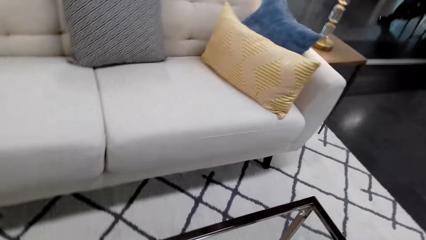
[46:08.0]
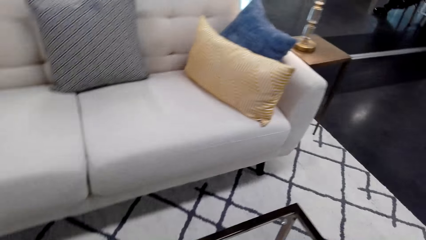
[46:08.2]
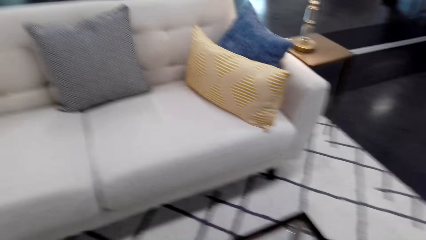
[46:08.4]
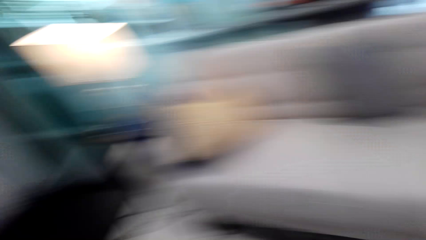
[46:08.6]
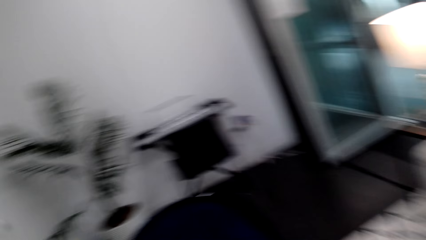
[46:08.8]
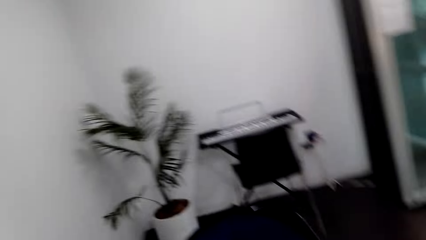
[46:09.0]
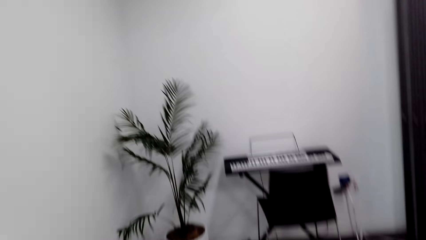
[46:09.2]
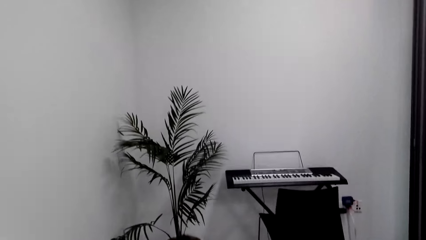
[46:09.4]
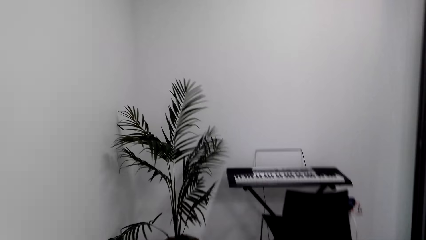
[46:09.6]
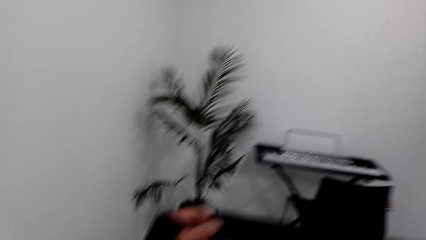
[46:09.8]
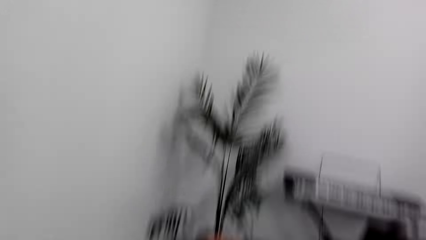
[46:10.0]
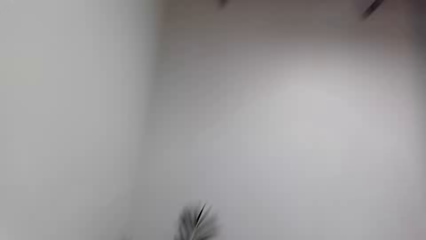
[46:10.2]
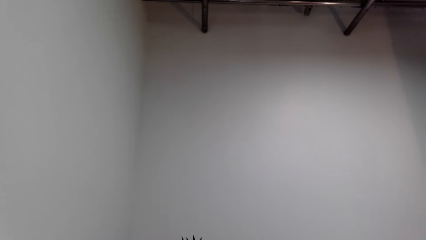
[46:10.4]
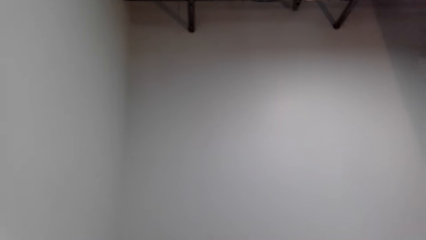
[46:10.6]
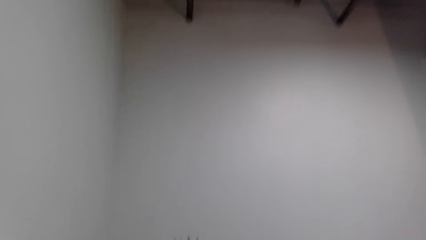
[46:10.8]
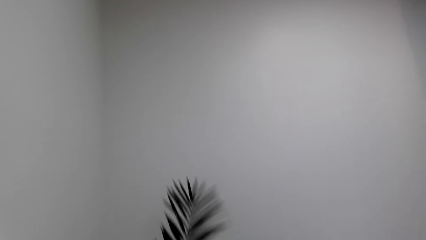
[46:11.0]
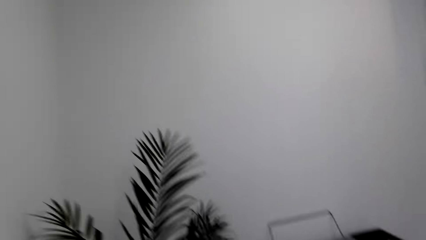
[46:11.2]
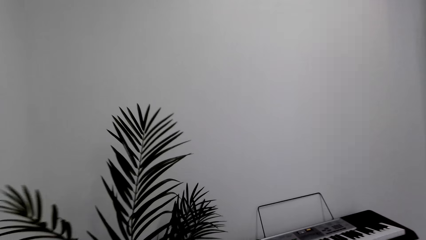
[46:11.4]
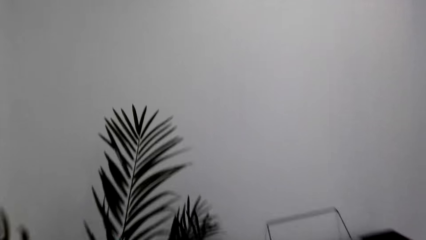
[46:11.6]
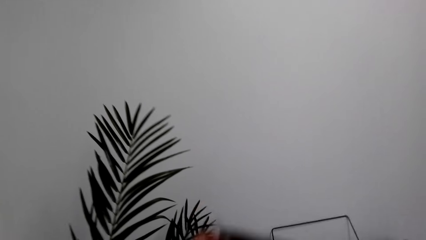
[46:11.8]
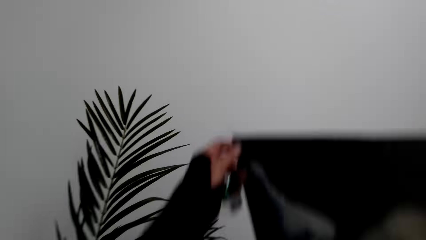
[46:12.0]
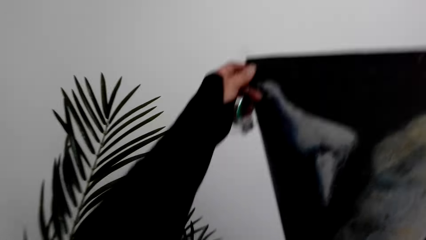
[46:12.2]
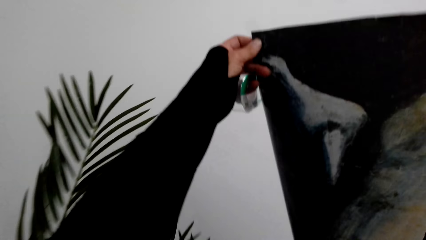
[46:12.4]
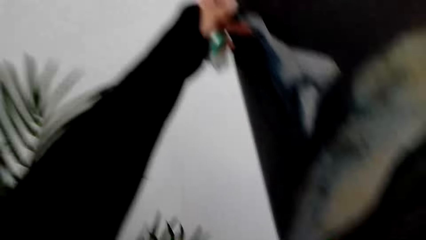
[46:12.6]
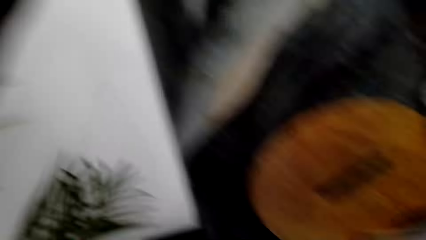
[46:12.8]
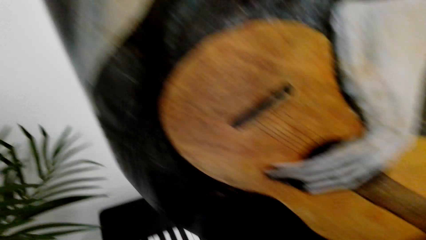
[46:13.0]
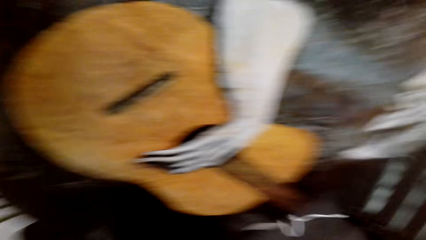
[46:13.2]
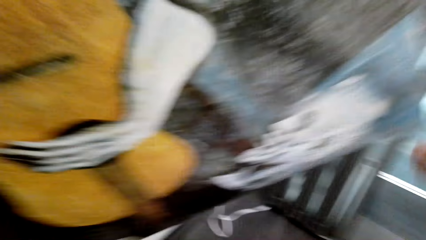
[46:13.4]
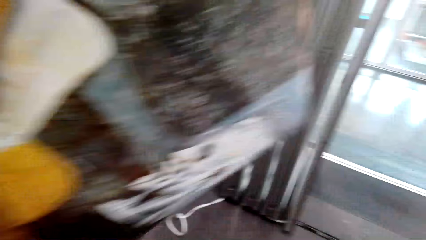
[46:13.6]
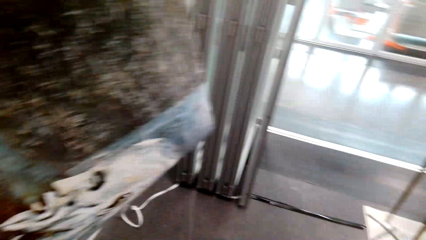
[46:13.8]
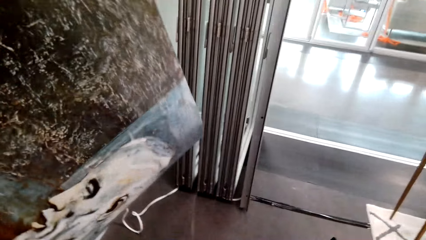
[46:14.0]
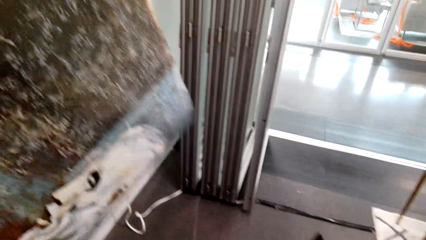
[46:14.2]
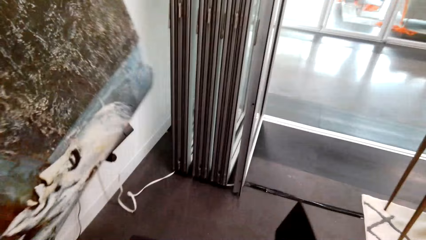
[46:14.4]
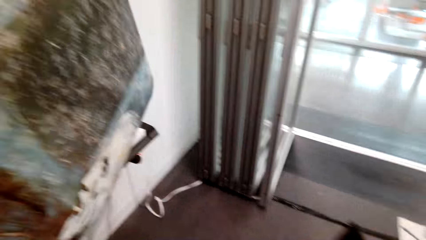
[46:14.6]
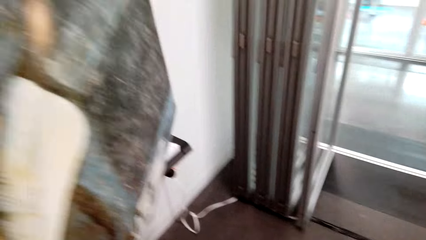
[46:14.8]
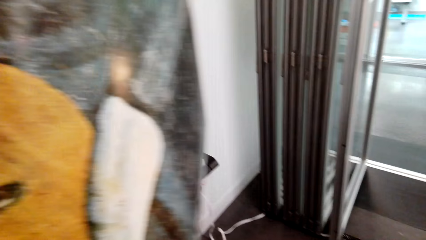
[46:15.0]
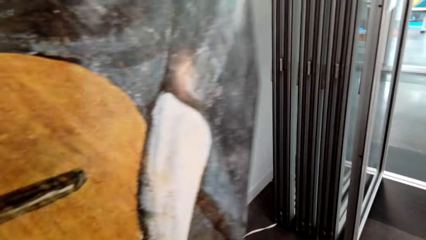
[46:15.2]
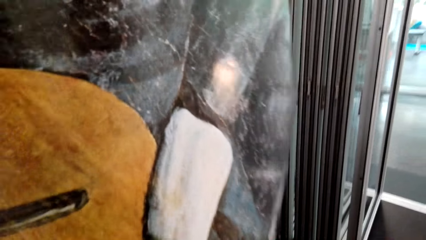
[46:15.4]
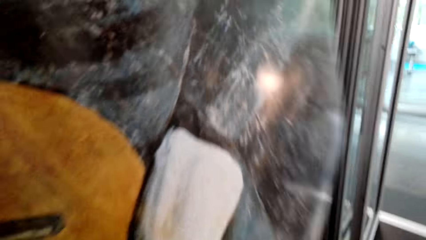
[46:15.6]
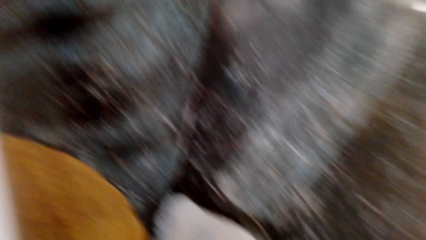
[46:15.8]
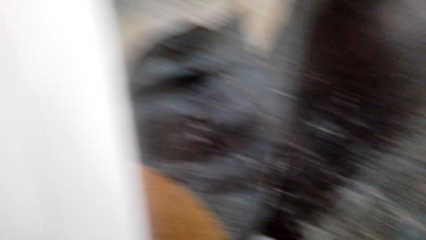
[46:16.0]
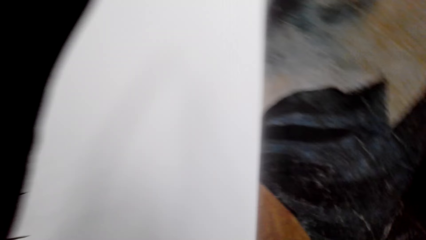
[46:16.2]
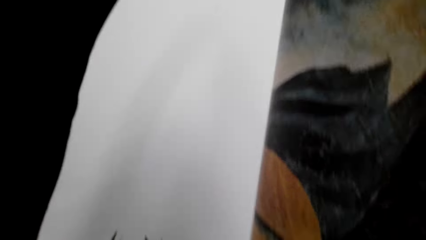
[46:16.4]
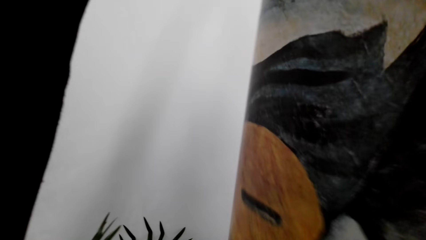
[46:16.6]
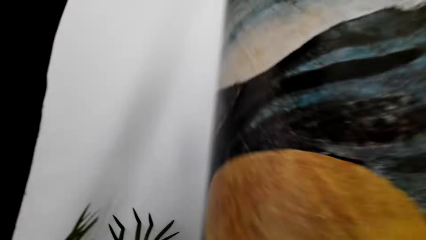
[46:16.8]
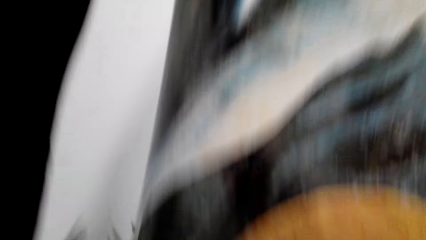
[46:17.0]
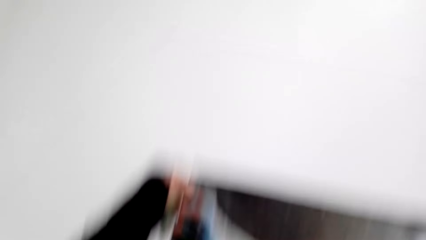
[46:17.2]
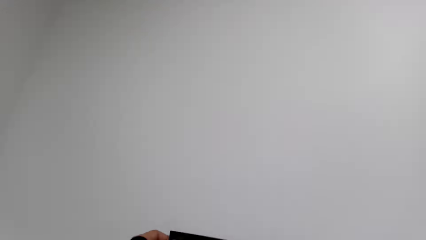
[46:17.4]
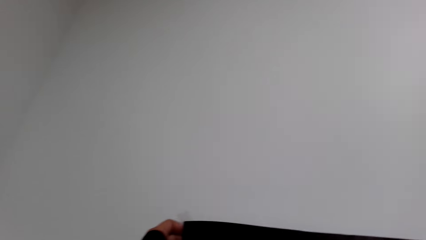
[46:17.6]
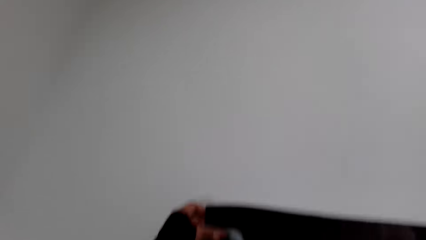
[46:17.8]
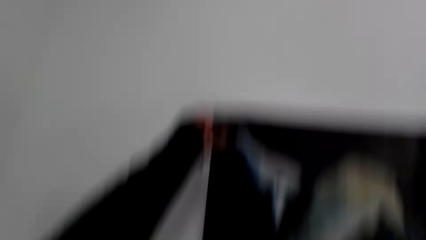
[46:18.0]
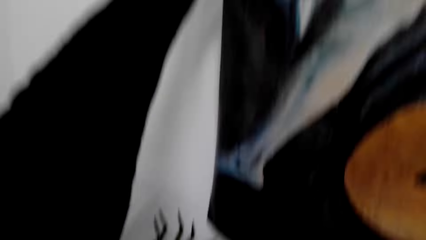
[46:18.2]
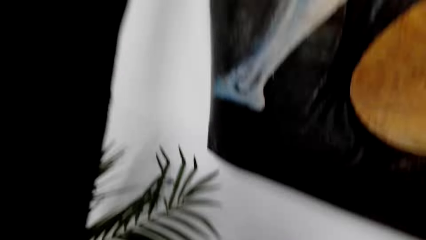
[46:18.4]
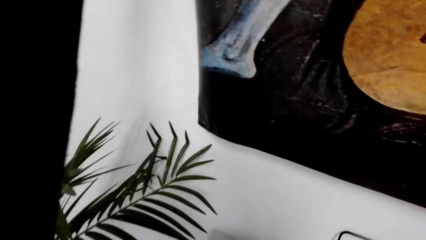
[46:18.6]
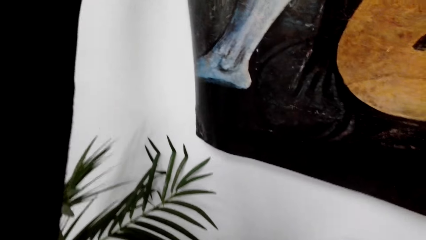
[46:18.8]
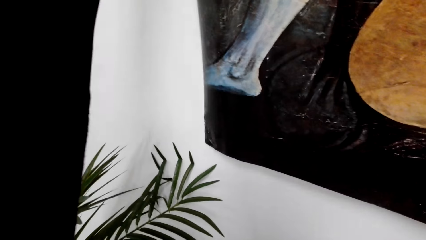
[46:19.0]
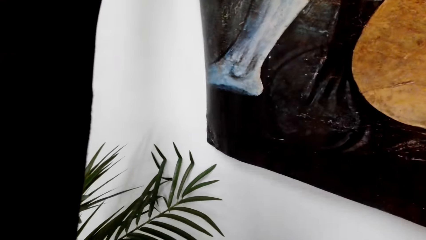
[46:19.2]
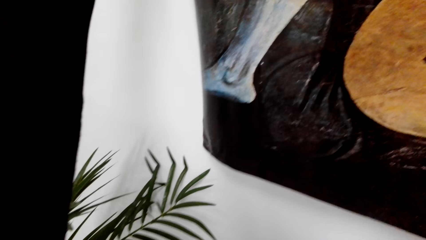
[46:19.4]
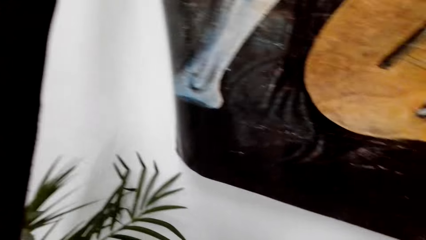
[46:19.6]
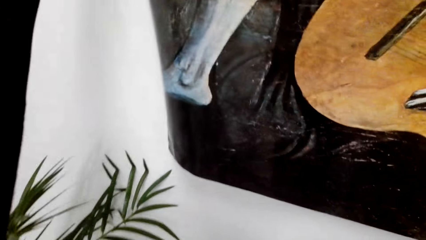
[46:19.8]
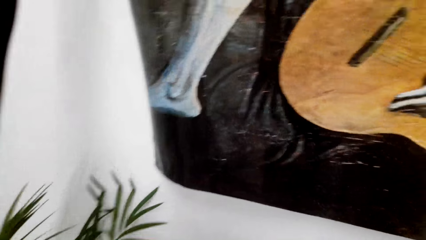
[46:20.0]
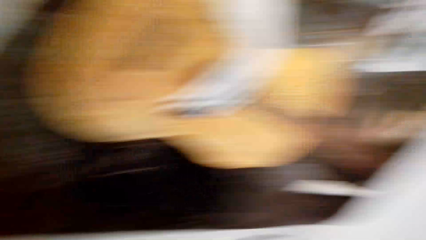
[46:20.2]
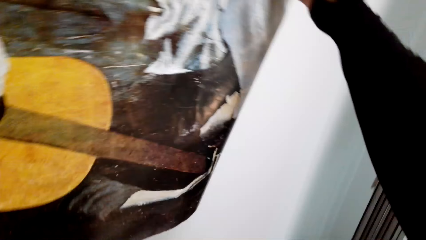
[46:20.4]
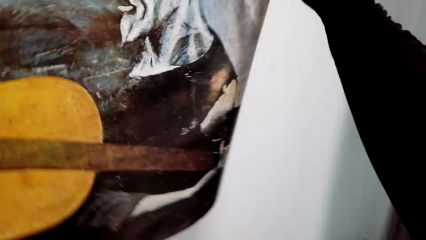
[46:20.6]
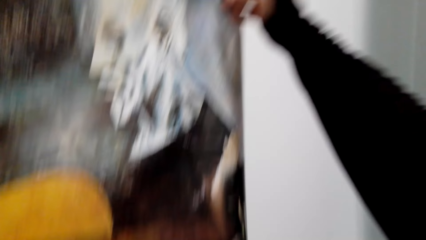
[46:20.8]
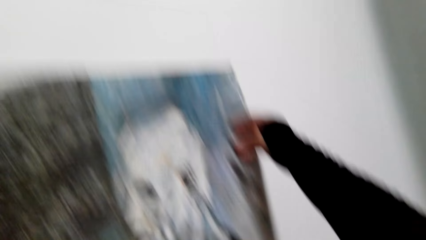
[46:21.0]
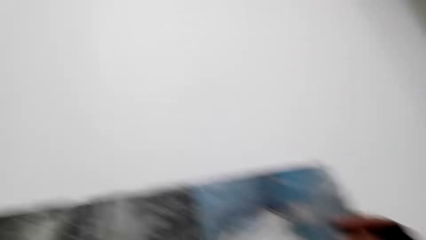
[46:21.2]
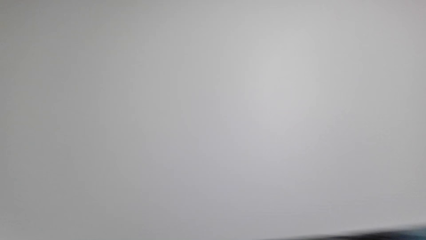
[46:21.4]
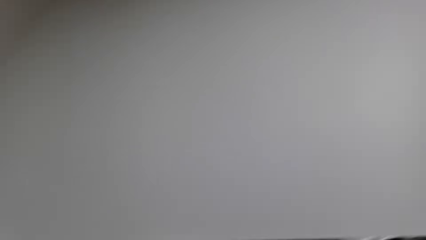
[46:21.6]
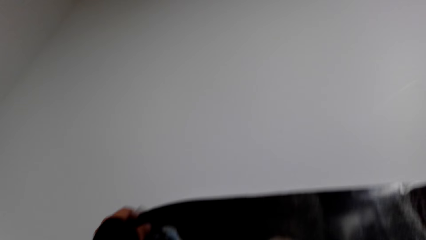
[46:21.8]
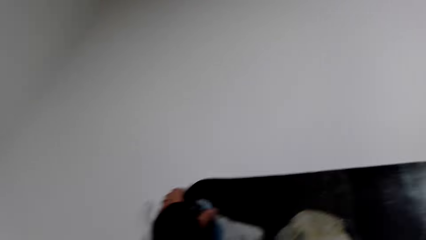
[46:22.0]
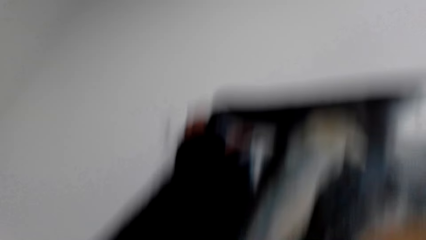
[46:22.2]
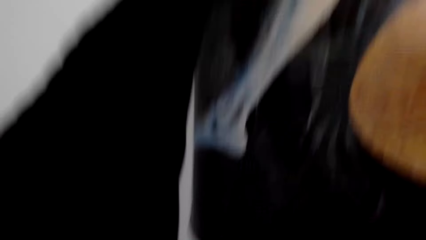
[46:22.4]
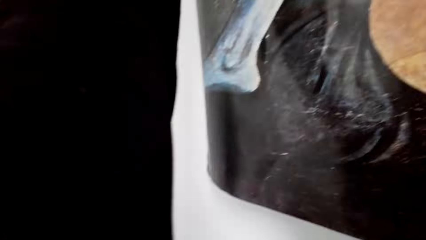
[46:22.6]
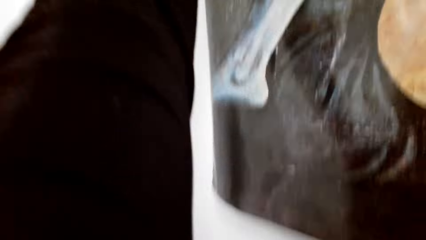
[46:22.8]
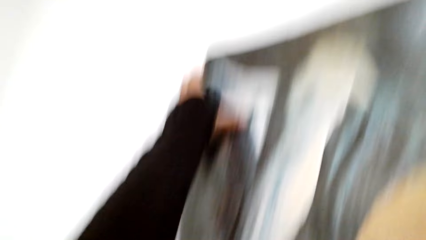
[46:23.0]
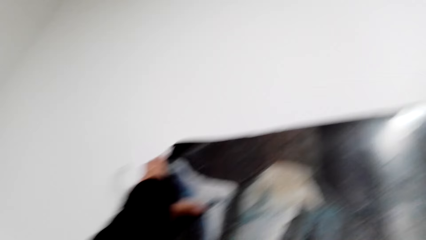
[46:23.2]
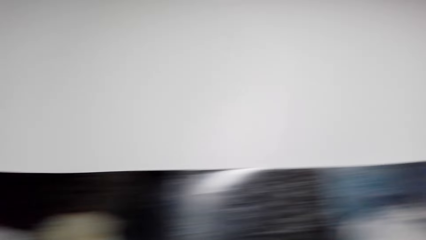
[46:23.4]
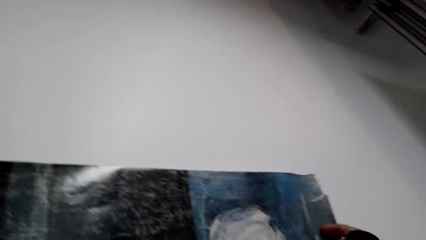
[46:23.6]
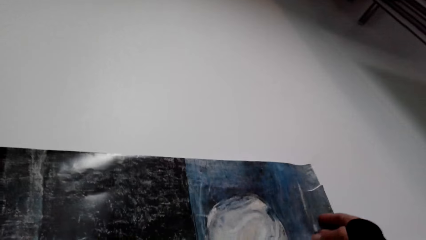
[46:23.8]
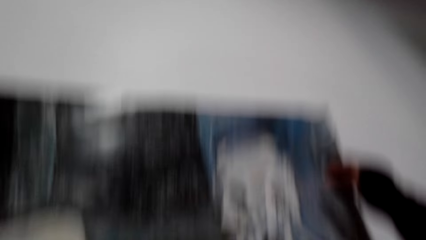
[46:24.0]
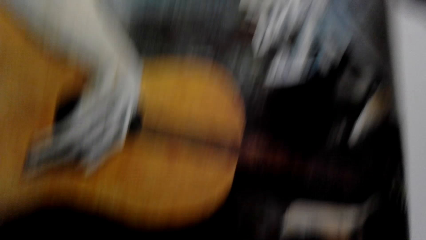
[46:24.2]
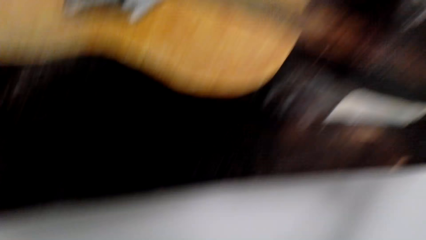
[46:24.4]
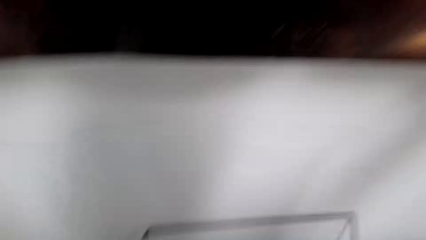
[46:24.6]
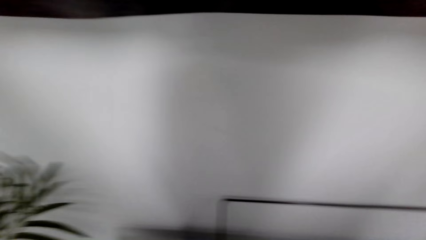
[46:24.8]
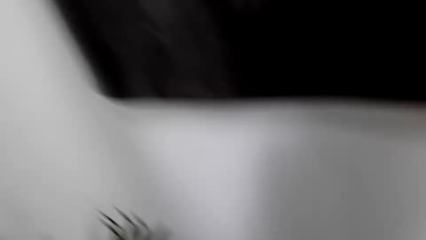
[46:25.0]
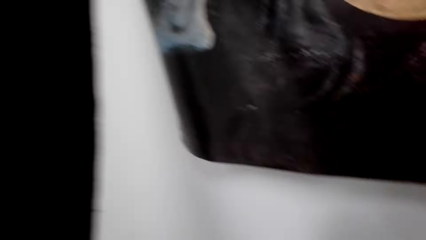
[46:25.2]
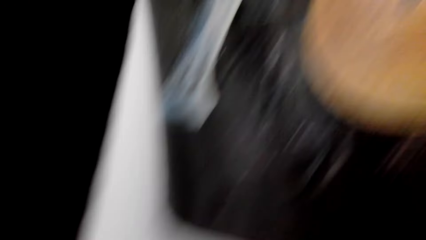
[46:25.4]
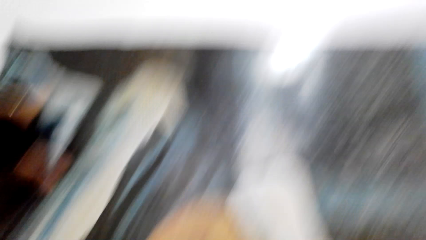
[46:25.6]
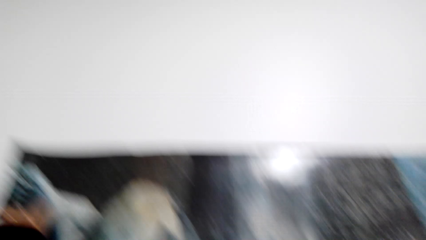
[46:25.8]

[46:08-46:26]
The camera wearer carries the poster to the wall. They walk around the house. They attach the poster on the wall with cellotape.
